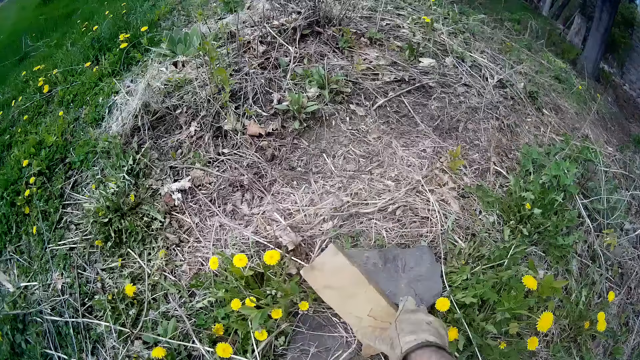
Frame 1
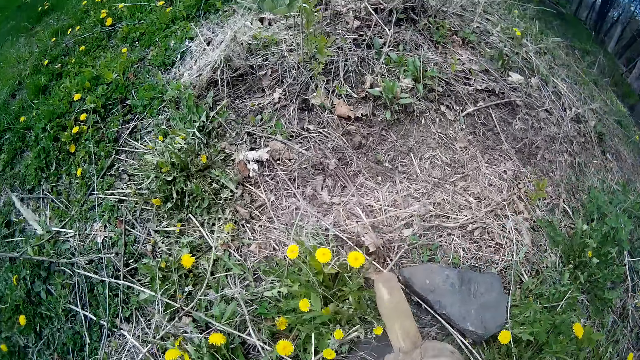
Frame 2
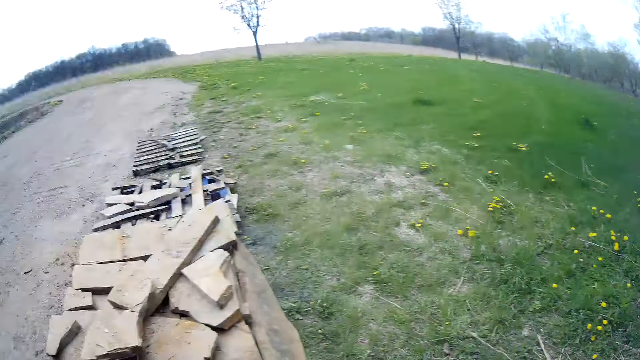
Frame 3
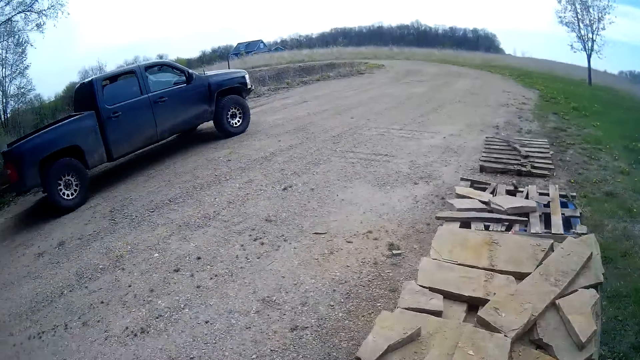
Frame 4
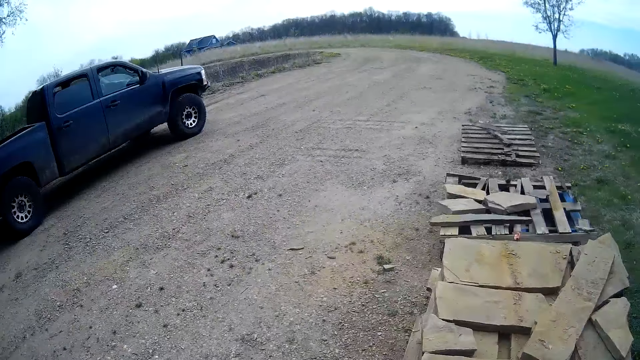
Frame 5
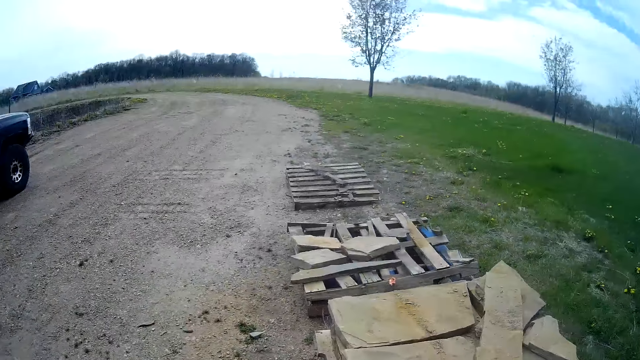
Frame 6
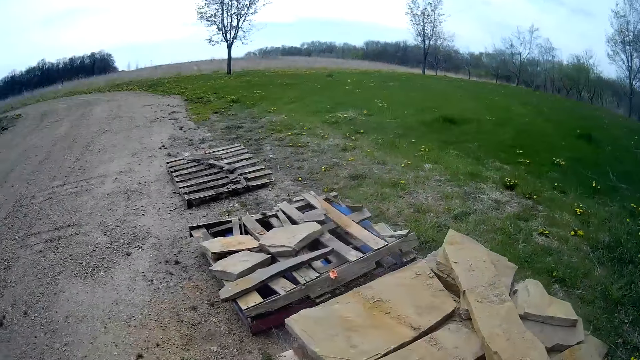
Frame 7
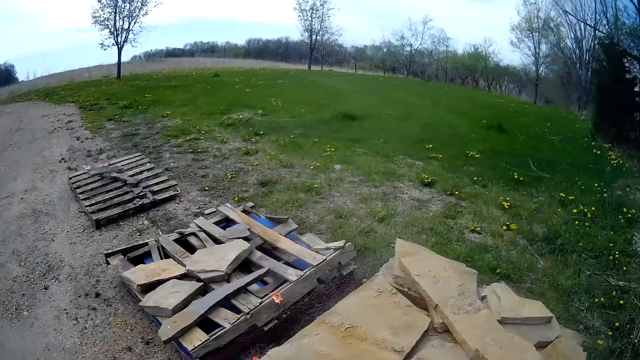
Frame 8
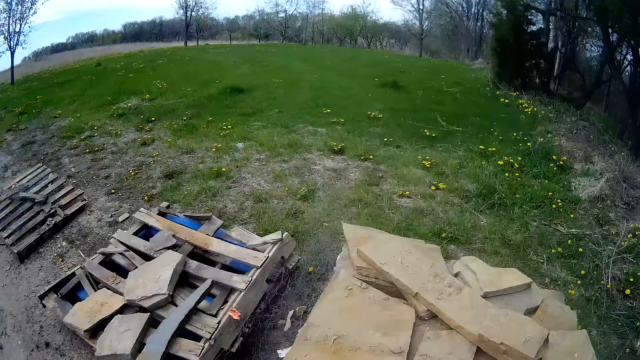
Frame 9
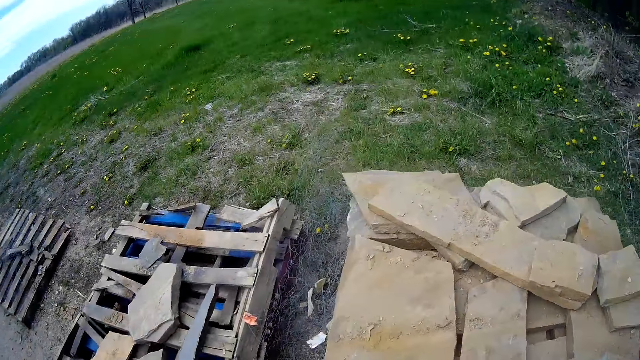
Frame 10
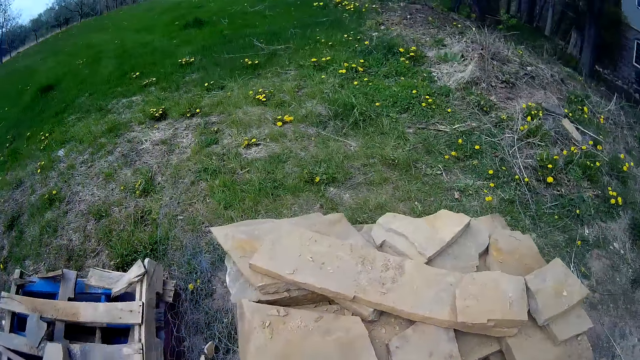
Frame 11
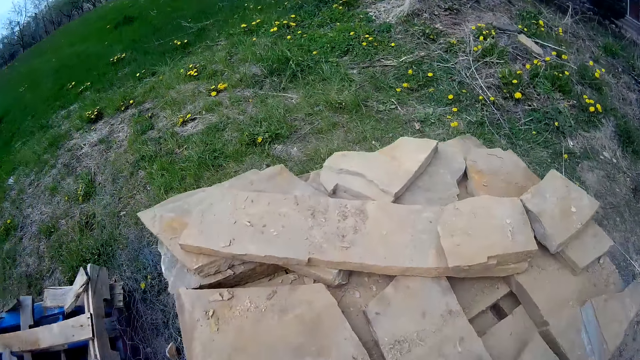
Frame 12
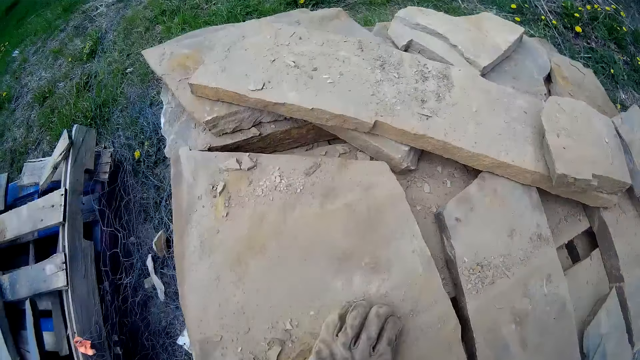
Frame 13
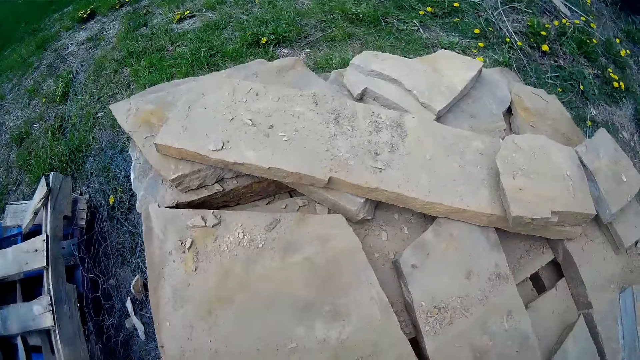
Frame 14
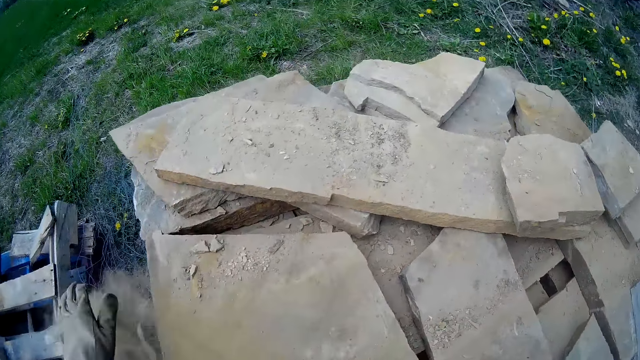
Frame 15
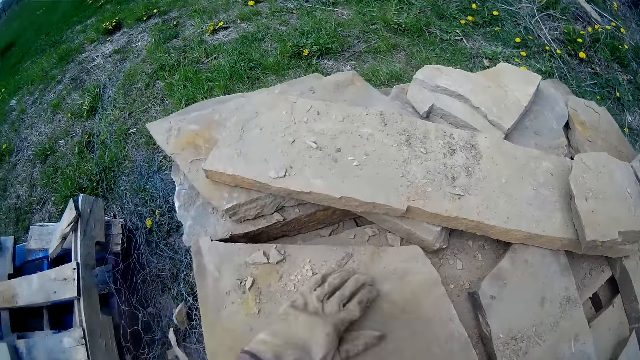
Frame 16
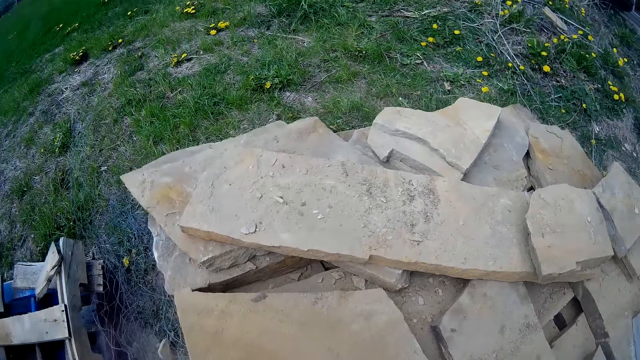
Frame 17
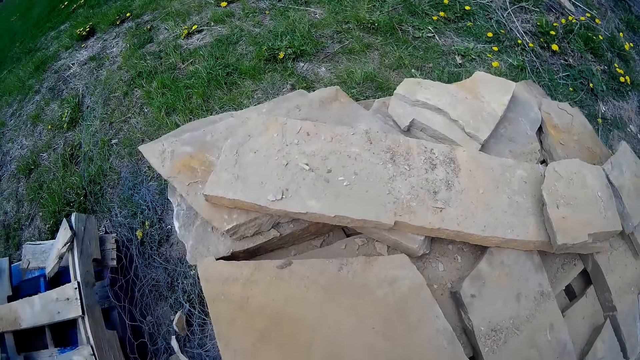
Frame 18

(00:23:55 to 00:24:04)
The camera wearer picks up a small slab from the lawn with his right hand. He walks to the driveway from the lawn. He wipes off sand from the slab with his left hand.

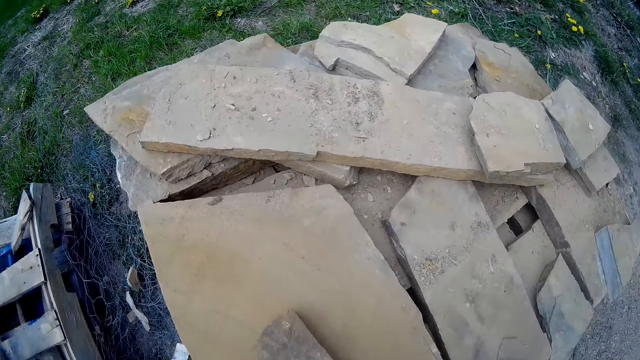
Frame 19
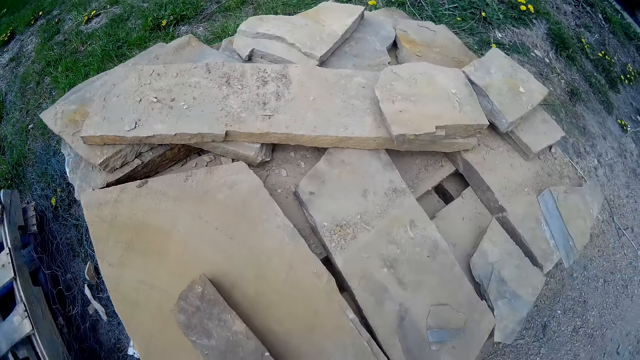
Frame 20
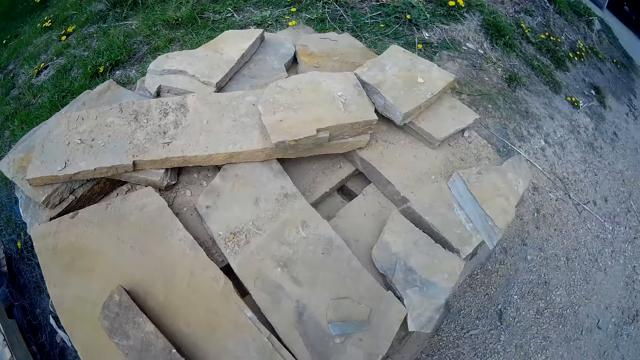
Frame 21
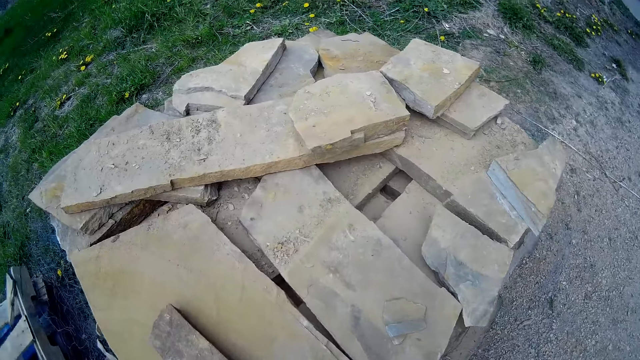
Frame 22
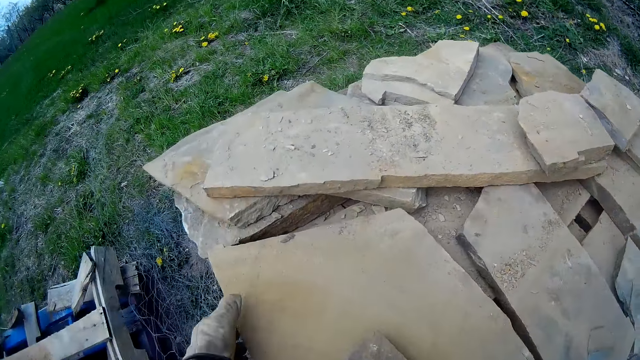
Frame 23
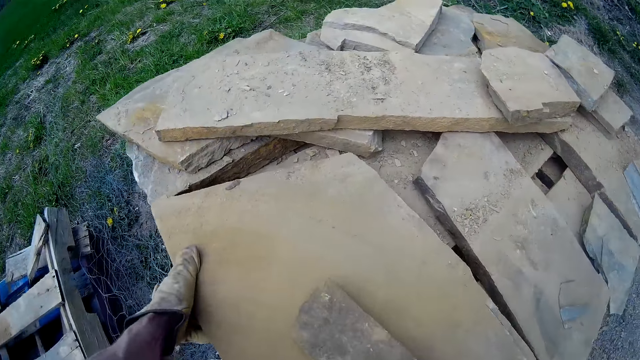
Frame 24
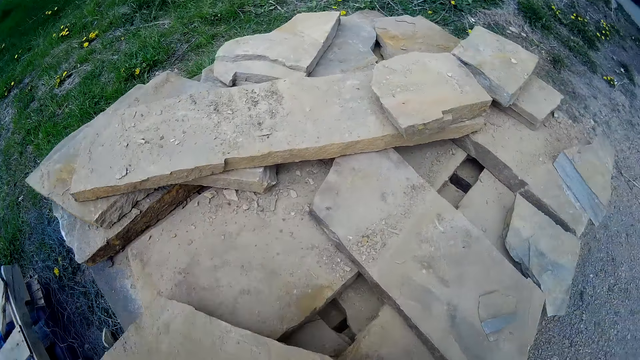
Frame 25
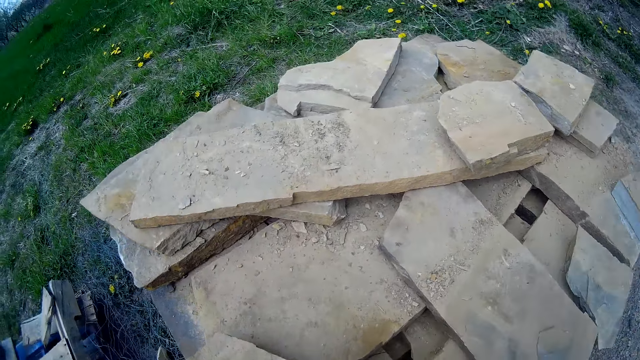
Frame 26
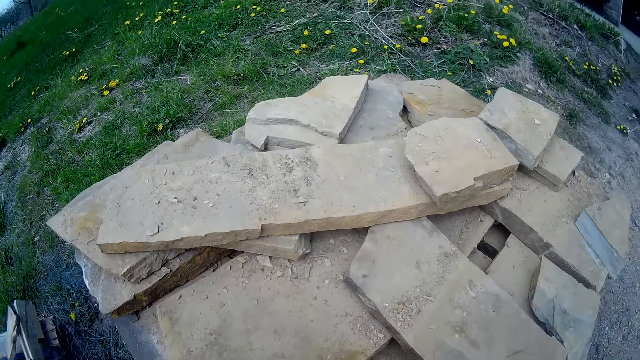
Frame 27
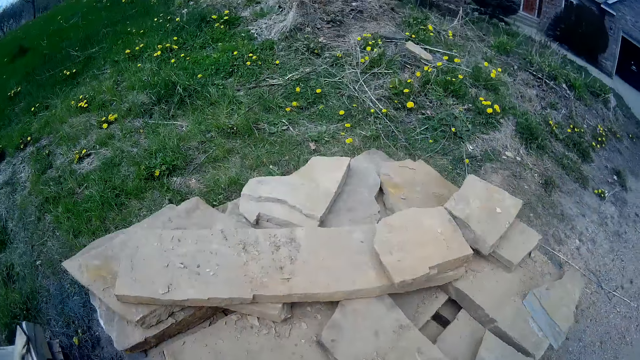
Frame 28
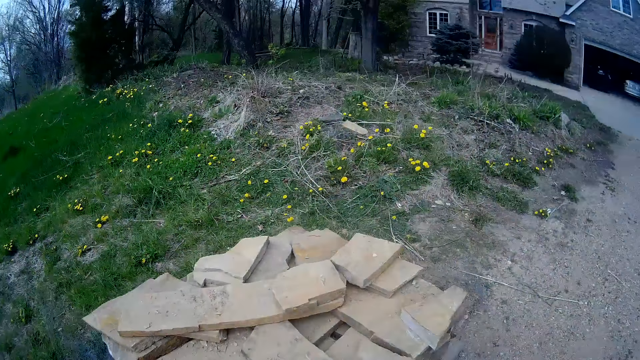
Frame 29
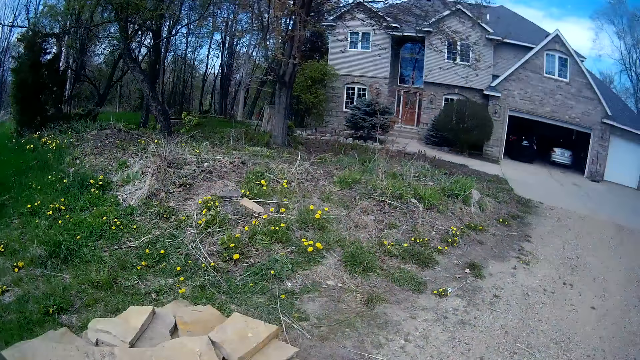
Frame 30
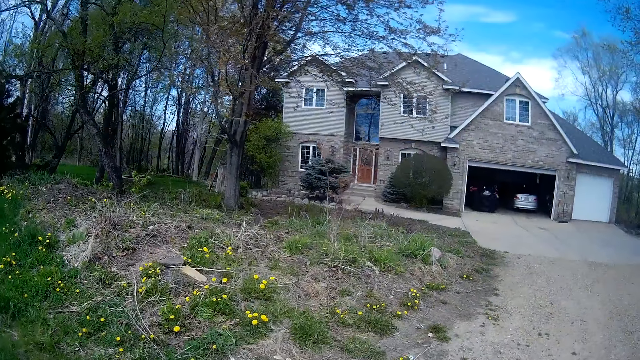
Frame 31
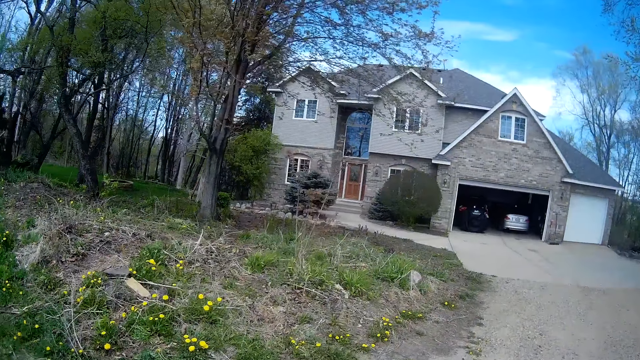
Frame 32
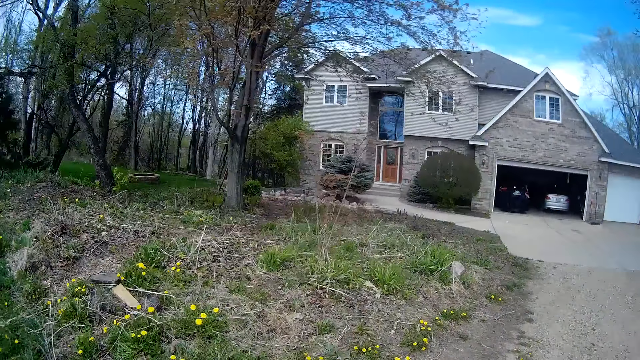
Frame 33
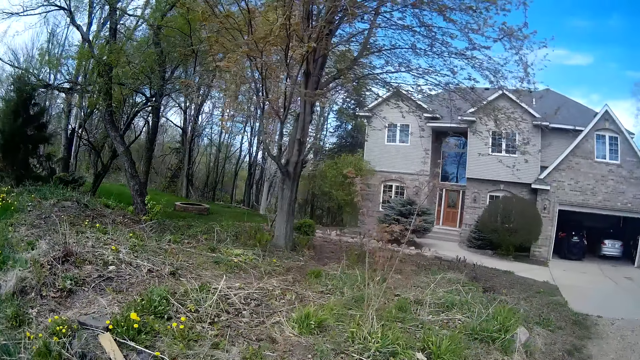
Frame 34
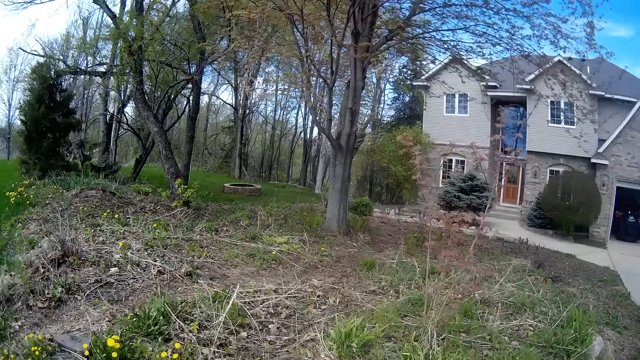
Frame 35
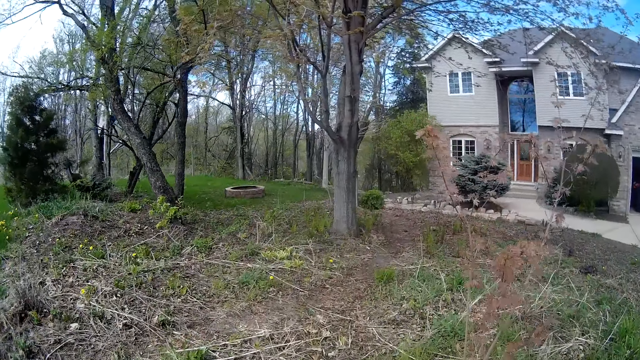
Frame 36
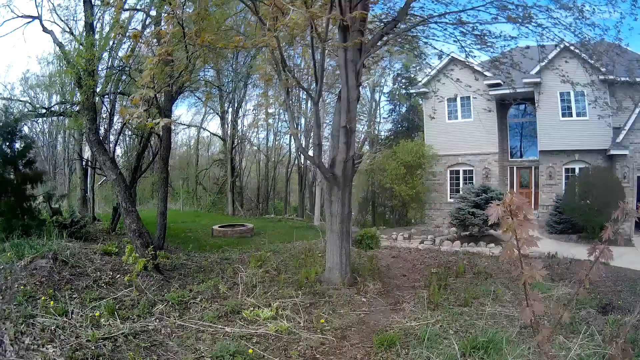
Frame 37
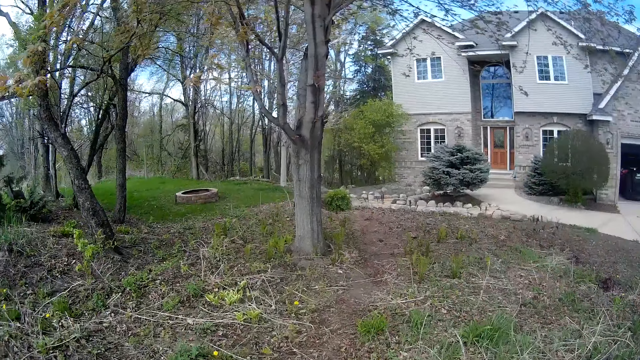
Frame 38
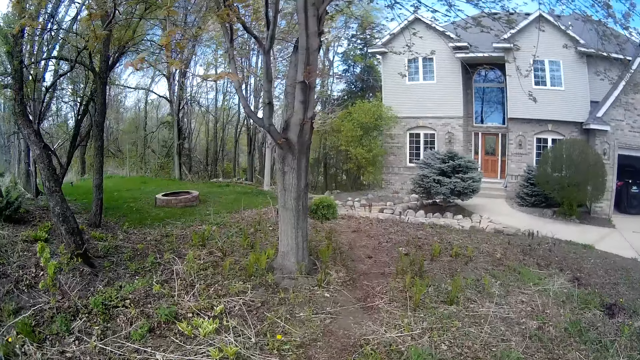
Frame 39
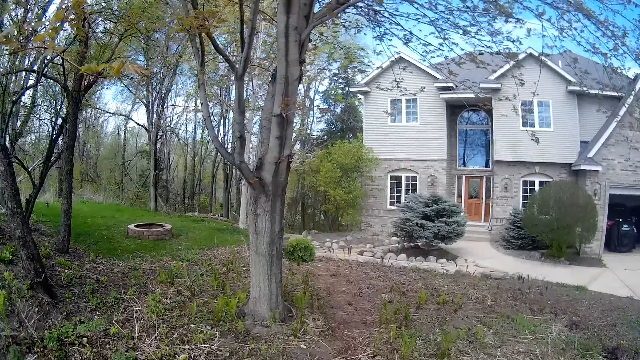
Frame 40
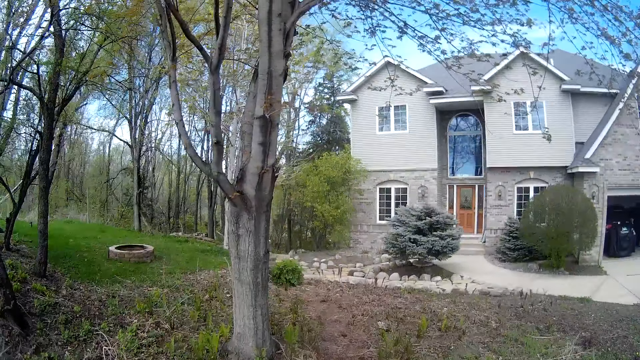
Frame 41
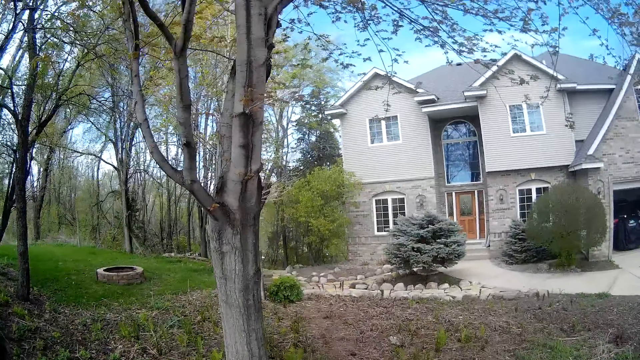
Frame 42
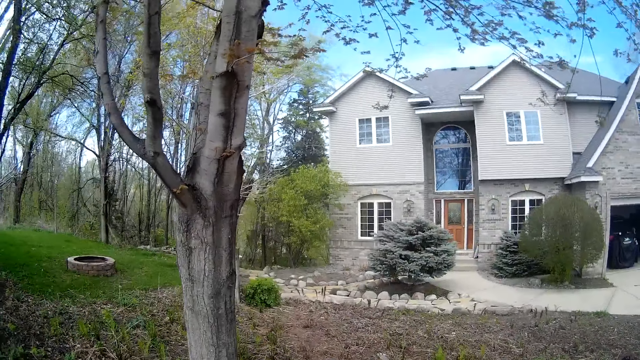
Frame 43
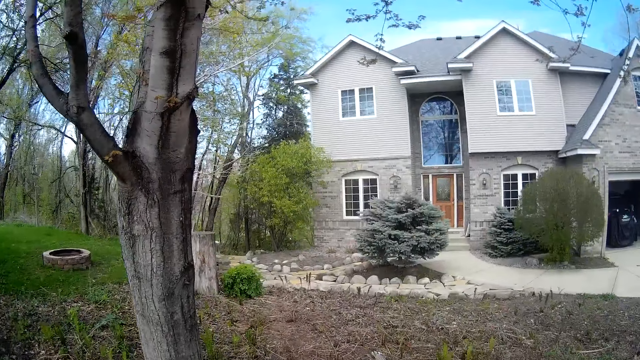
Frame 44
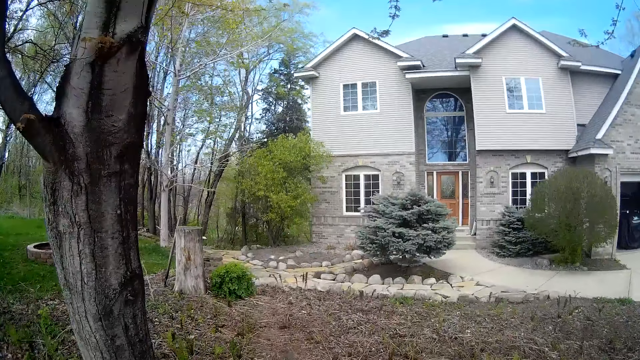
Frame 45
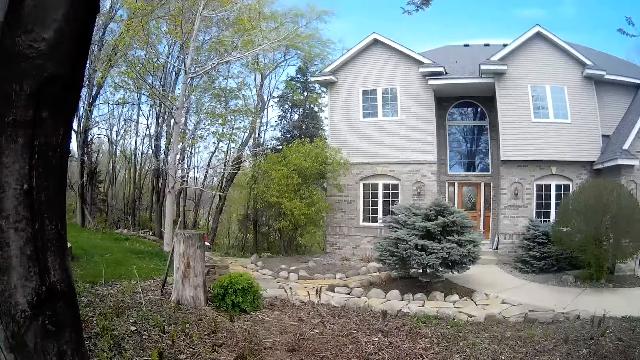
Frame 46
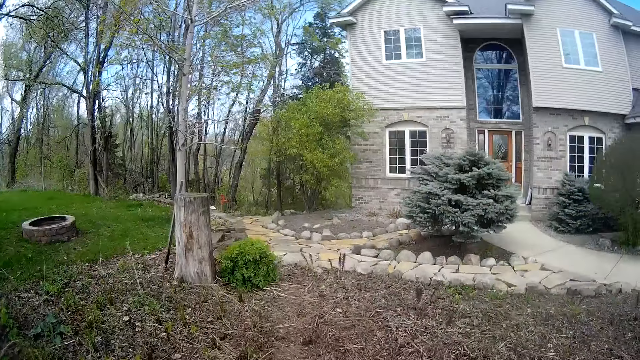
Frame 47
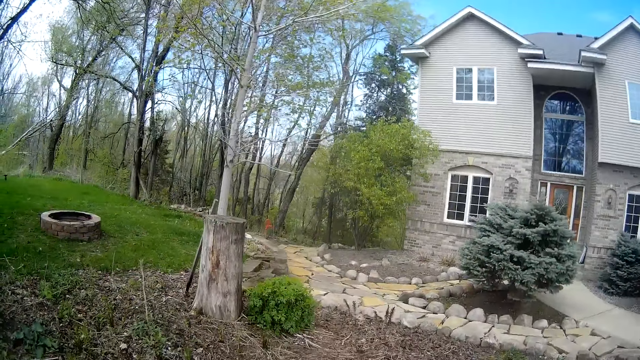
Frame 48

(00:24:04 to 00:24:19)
The camera wearer picks the slab from the stack of slabs with his left hand. He walks to the lawn from the driveway. He walks to the pathway from the lawn.
